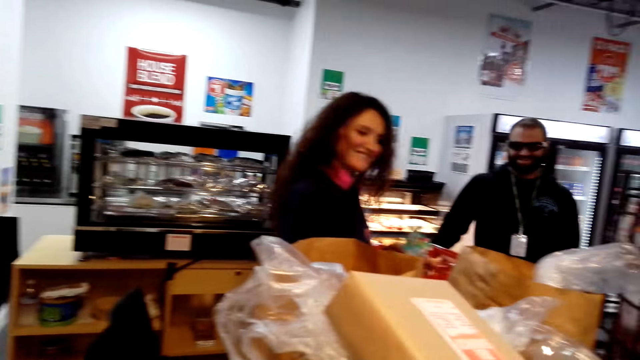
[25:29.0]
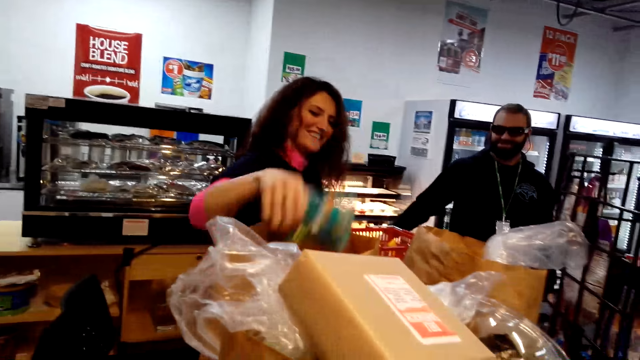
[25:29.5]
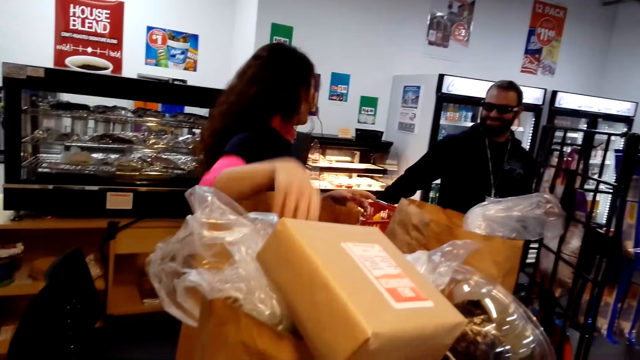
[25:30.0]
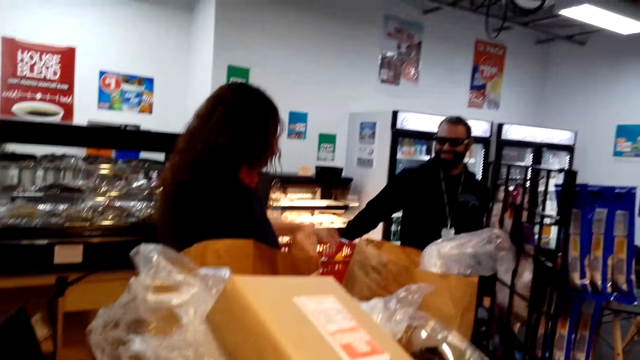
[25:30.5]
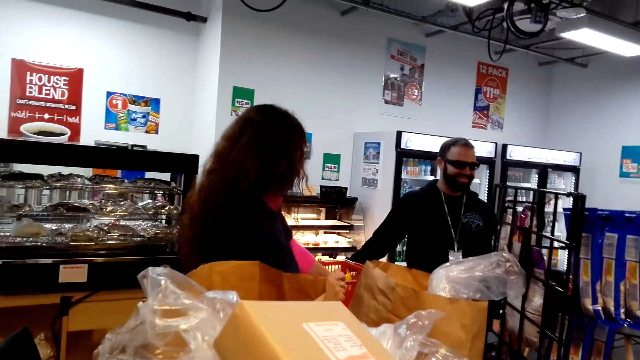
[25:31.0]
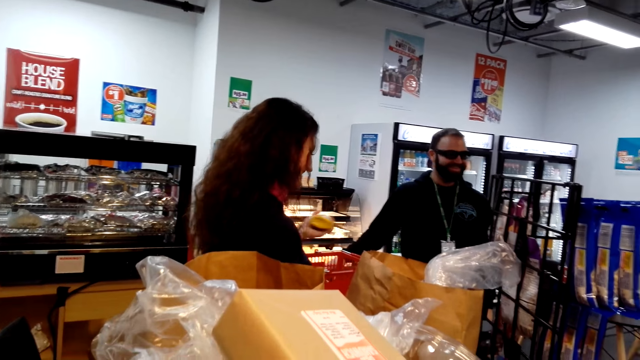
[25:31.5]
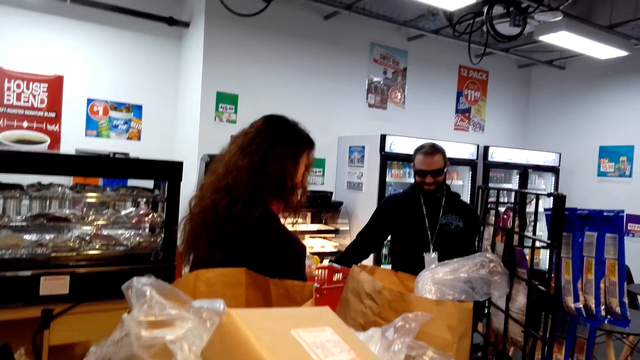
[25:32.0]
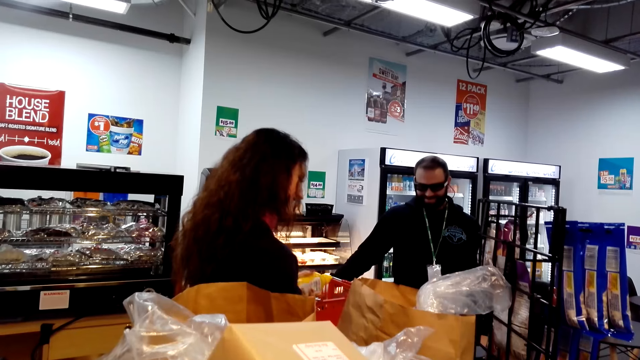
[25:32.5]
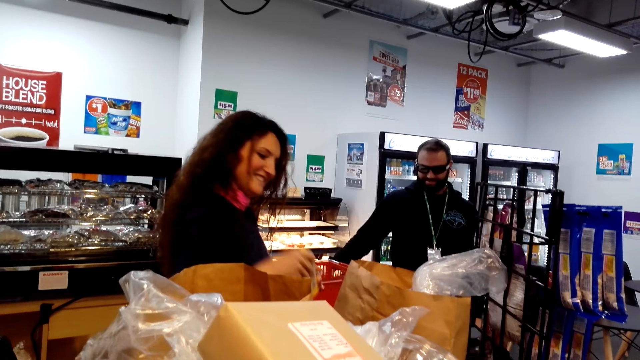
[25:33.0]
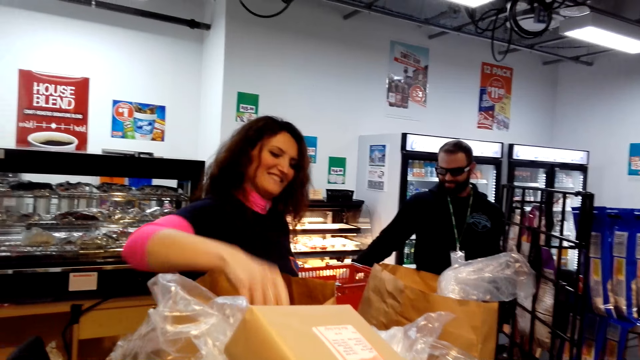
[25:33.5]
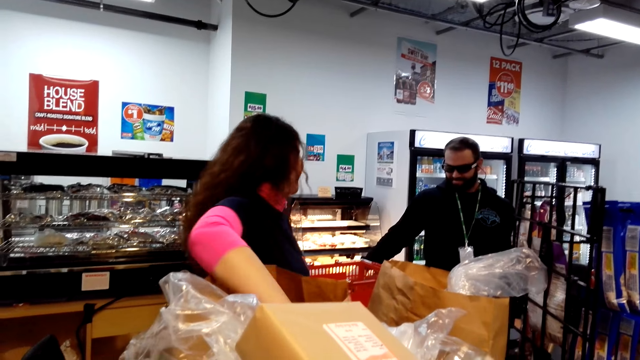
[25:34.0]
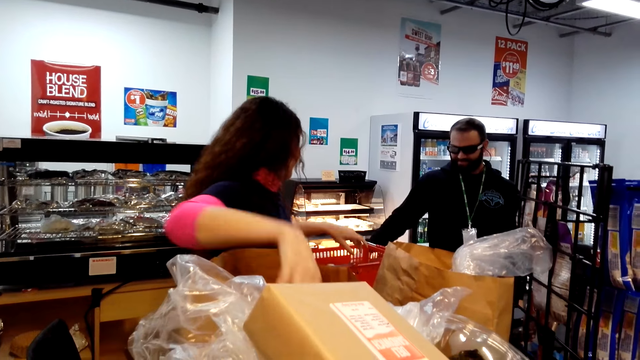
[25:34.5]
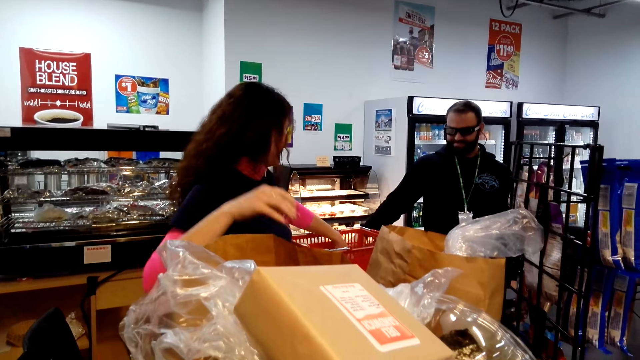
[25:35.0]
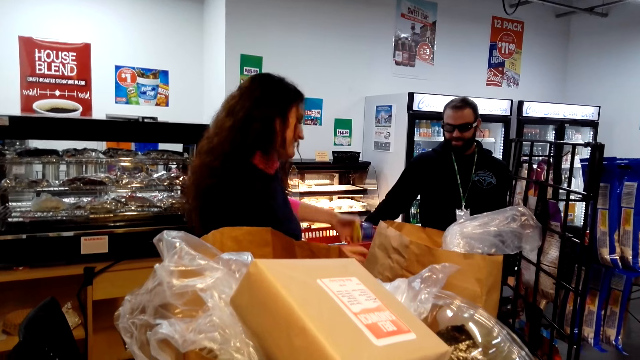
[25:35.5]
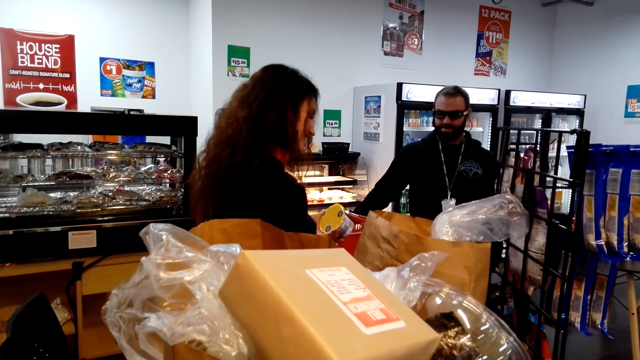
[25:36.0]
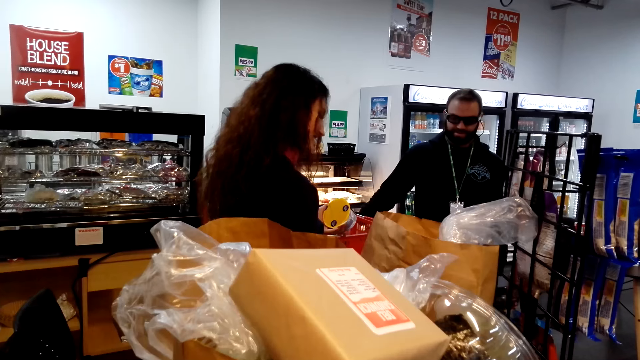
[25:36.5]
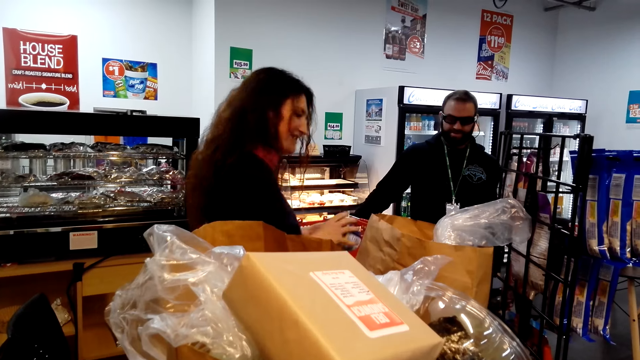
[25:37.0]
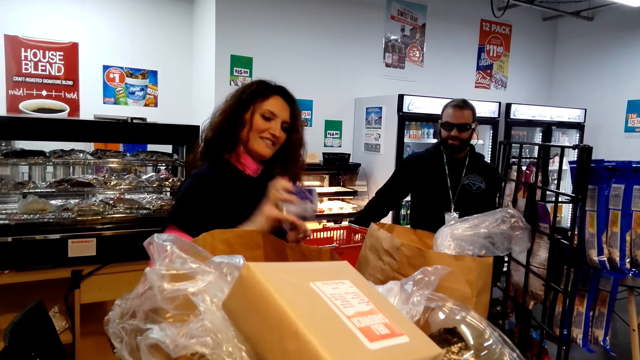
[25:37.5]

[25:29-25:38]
A woman puts items in the paper bag. The woman takes an item from the basket. The woman puts items in the paper bag. The woman takes an item from the basket.

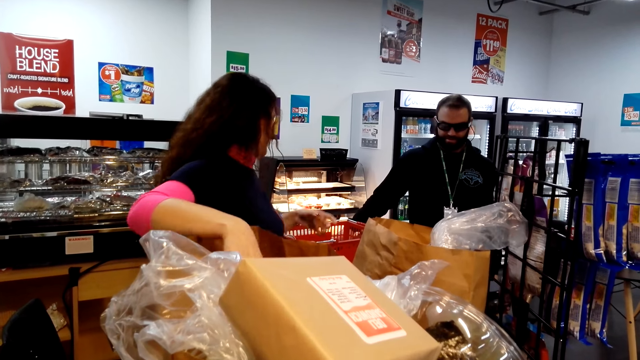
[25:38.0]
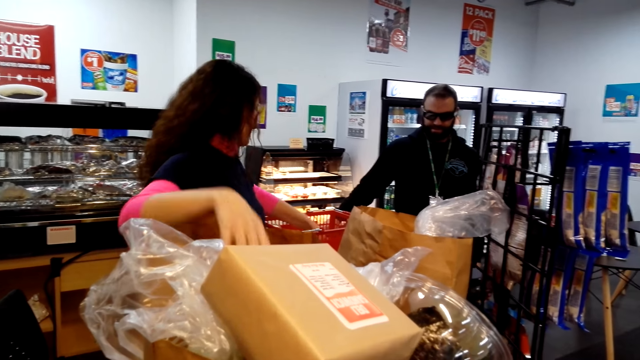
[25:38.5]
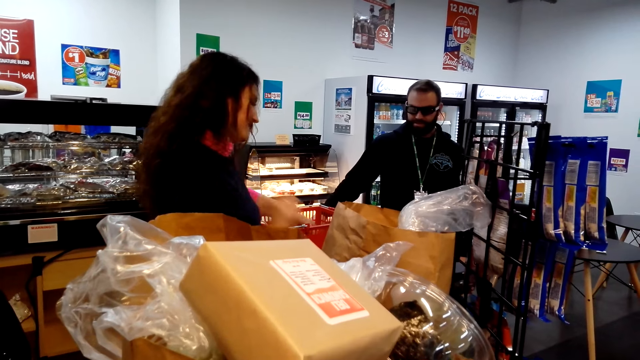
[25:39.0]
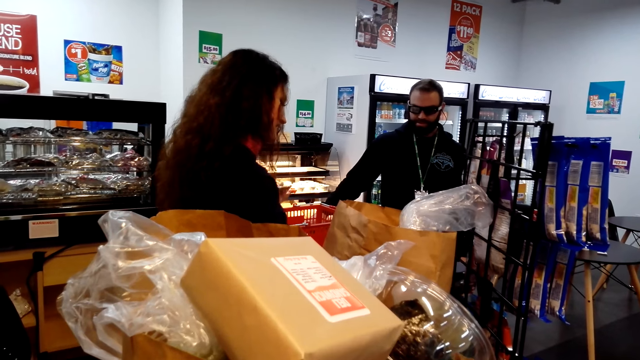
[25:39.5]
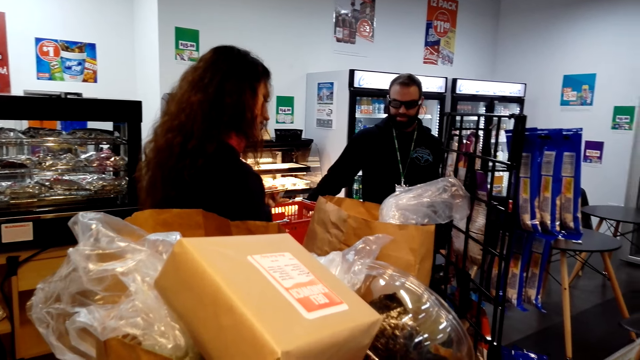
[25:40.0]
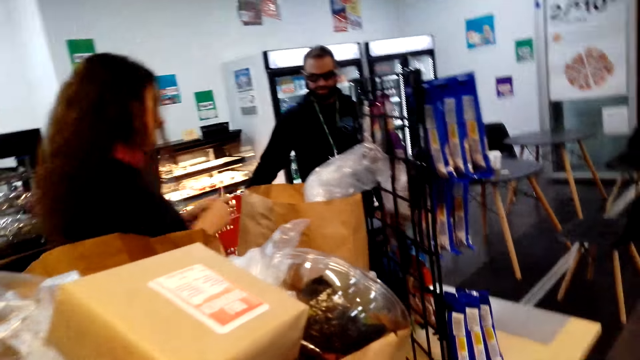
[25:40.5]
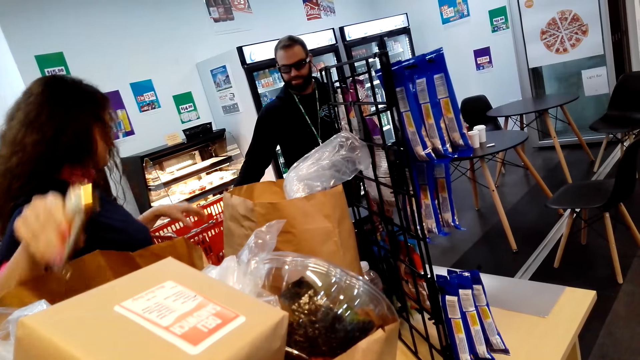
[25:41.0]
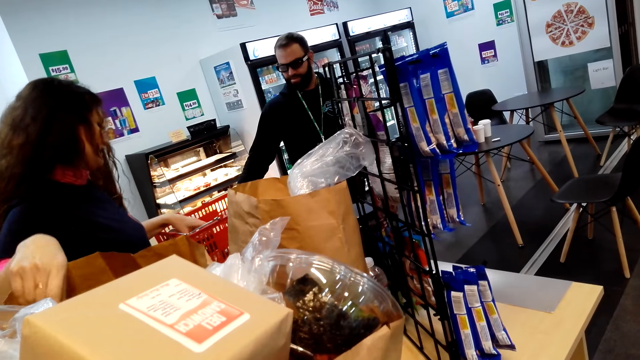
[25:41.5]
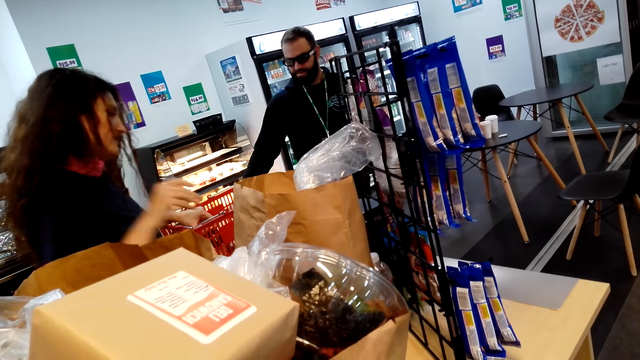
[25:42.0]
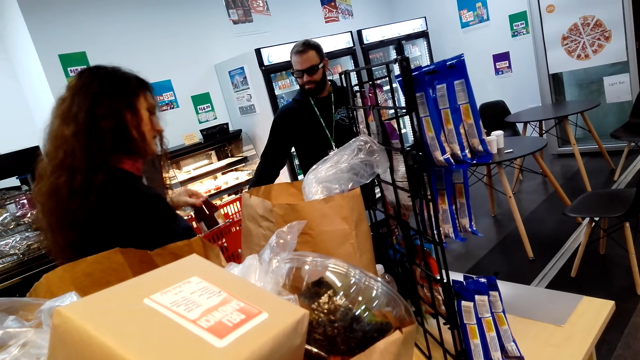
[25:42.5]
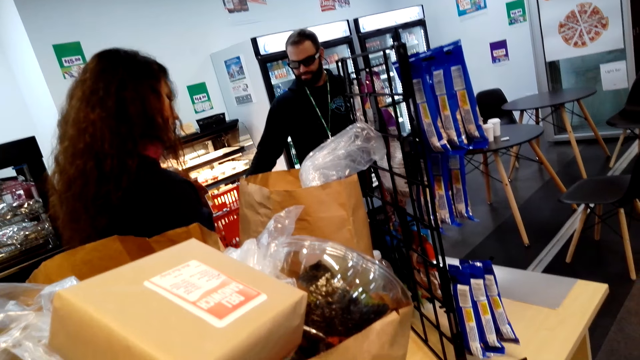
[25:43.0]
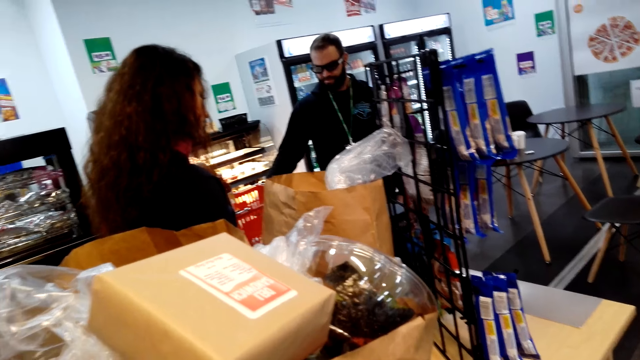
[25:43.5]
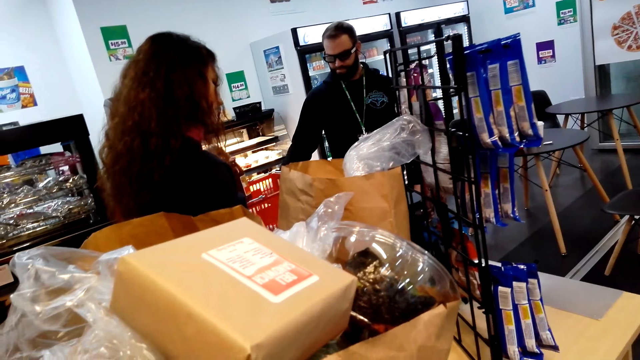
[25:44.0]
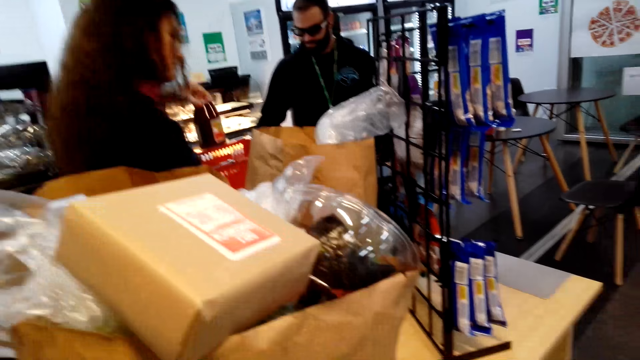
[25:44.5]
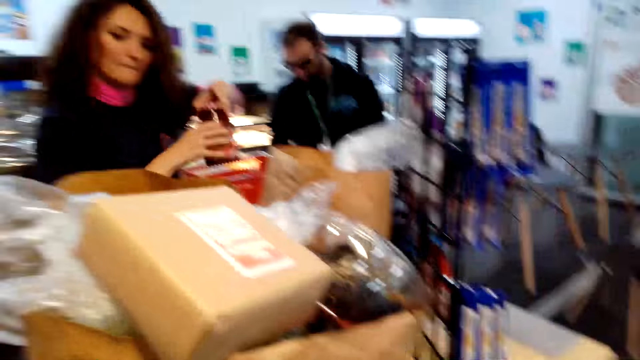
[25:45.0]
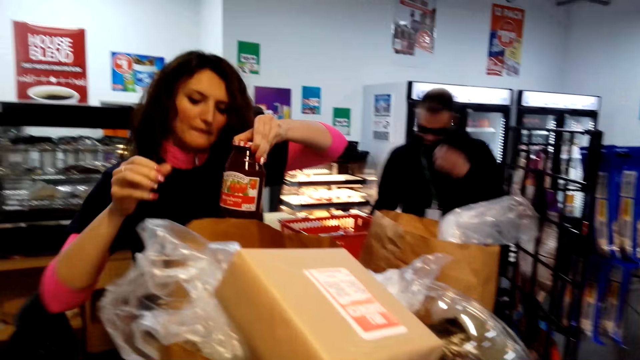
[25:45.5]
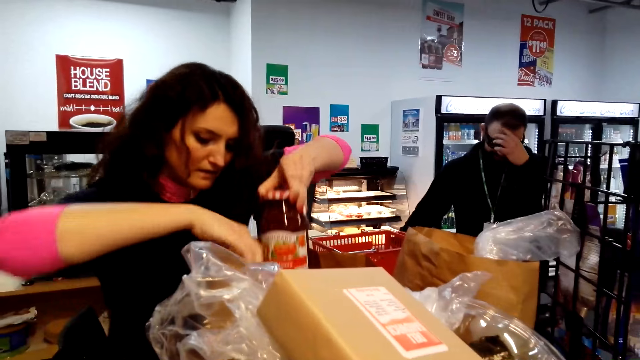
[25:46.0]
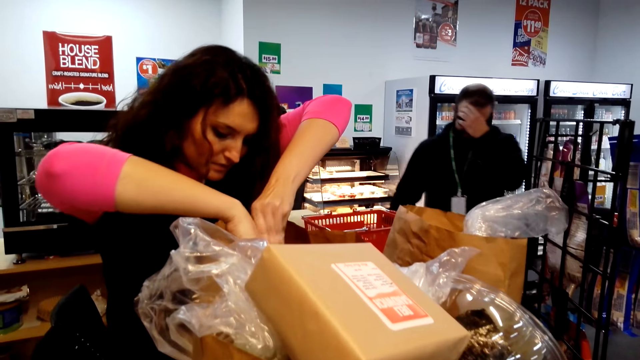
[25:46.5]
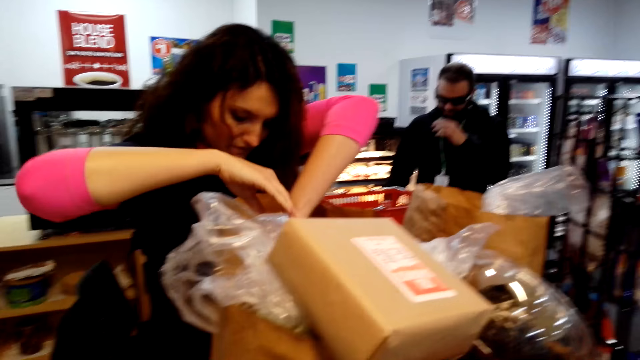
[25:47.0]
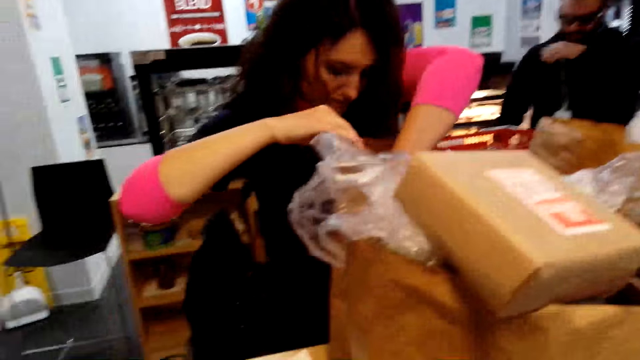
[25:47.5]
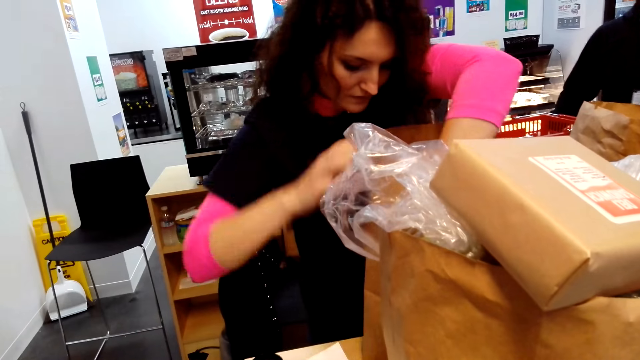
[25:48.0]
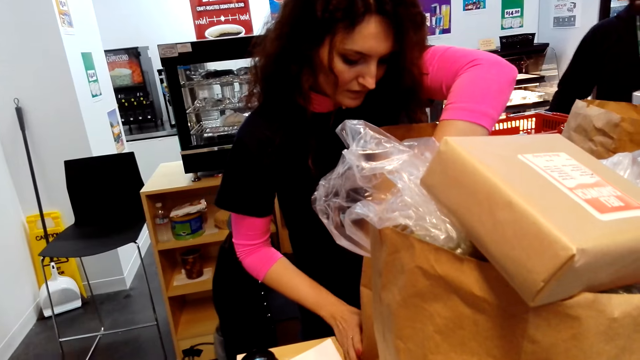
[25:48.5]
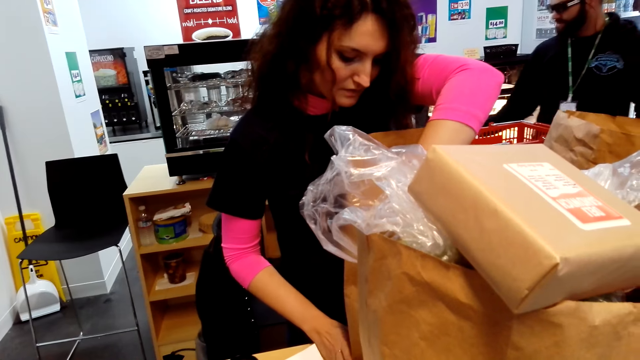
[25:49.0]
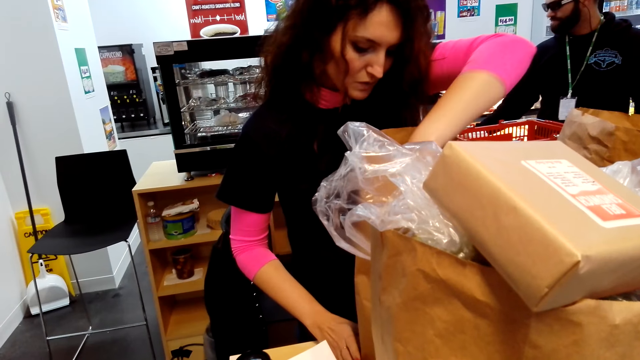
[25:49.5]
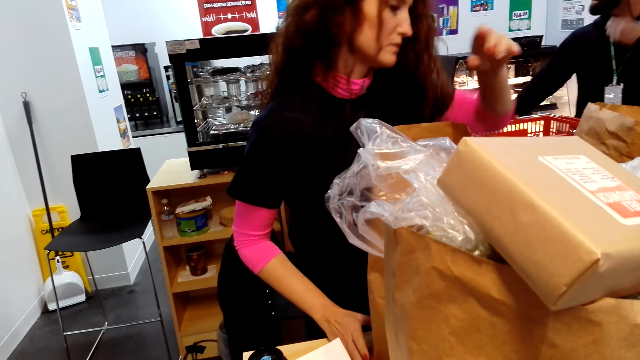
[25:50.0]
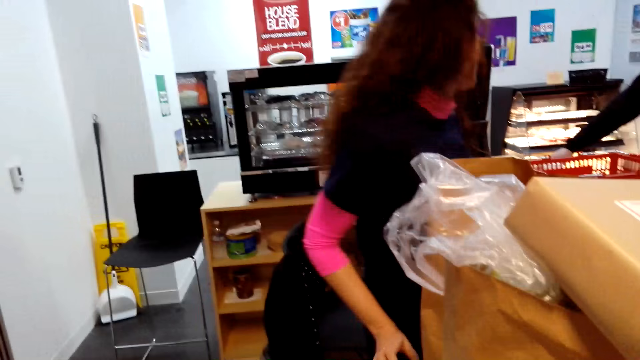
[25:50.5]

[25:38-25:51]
A woman puts items in the paper bag. The woman takes an item from the basket. The woman puts items in the paper bag. The woman takes an item from the basket. The woman puts items in the paper bag.
